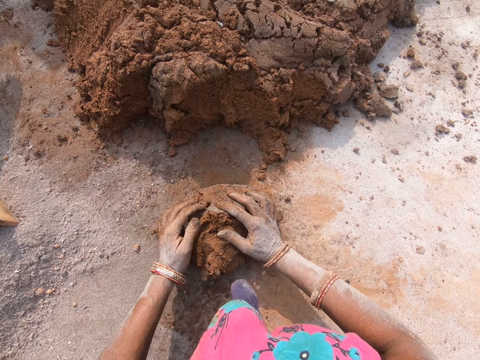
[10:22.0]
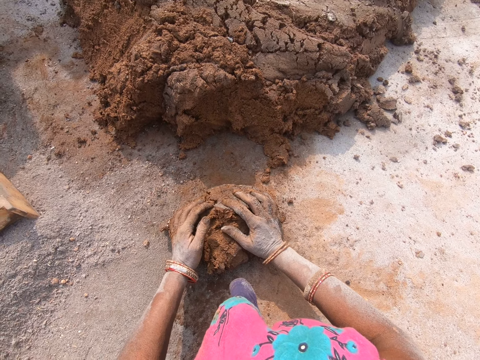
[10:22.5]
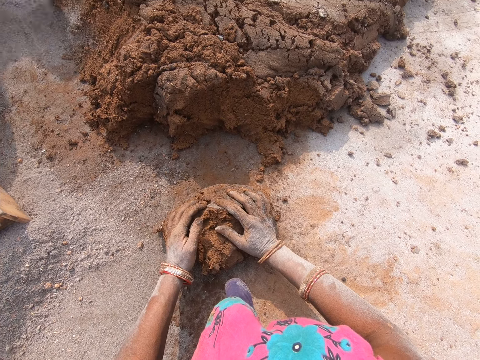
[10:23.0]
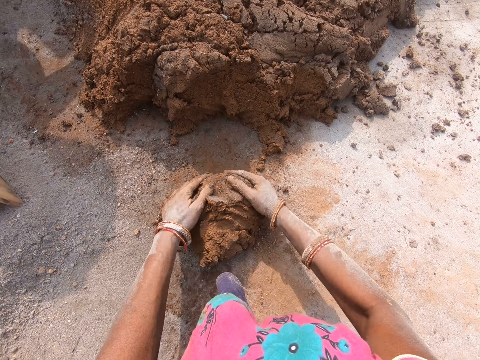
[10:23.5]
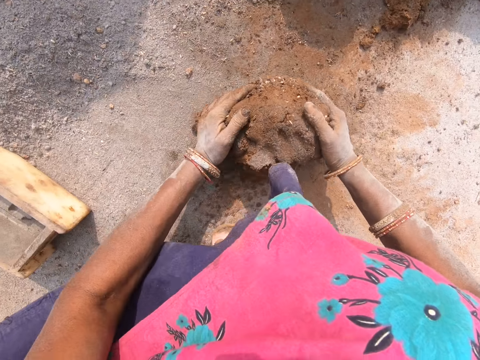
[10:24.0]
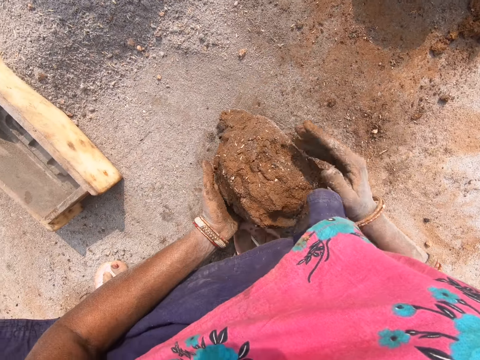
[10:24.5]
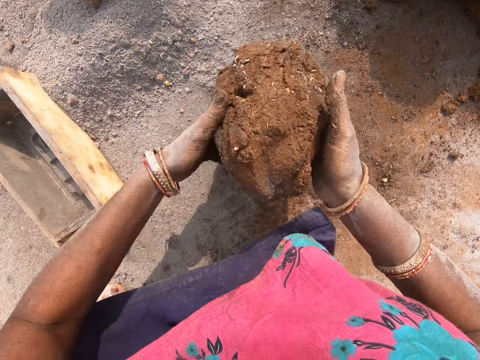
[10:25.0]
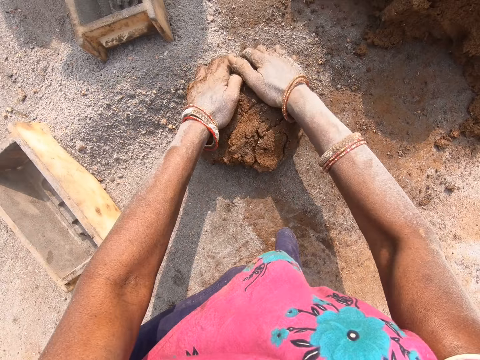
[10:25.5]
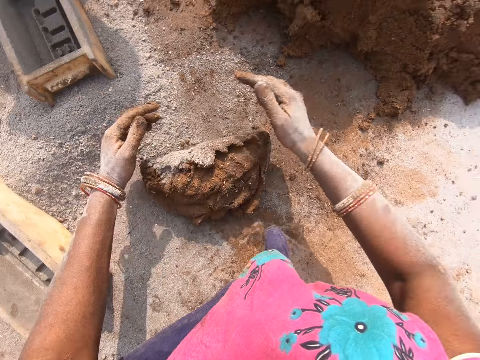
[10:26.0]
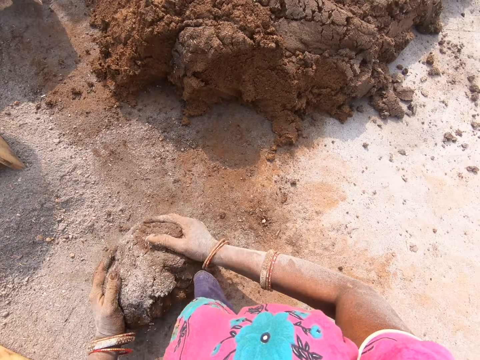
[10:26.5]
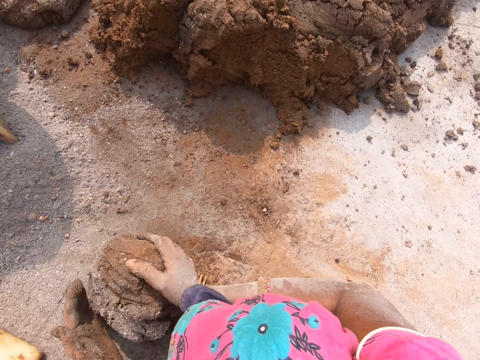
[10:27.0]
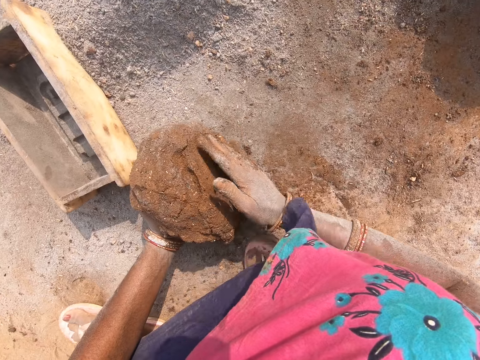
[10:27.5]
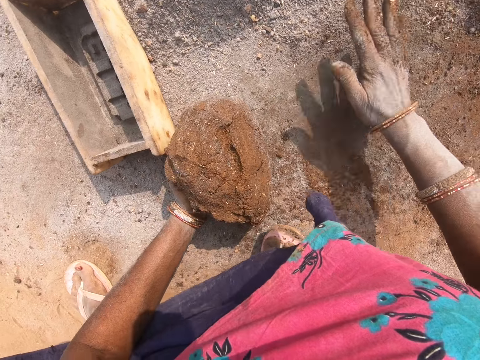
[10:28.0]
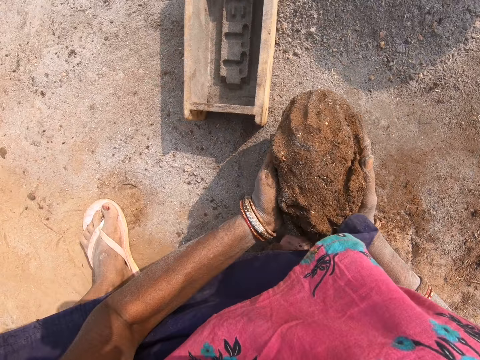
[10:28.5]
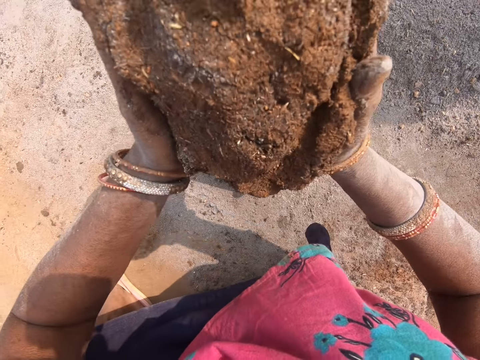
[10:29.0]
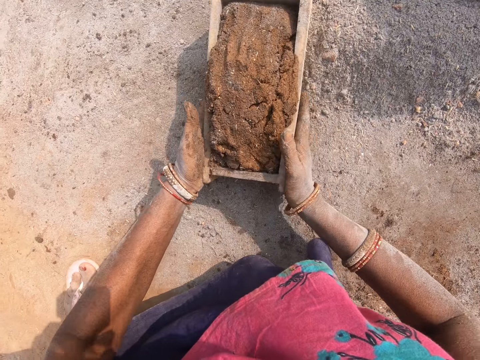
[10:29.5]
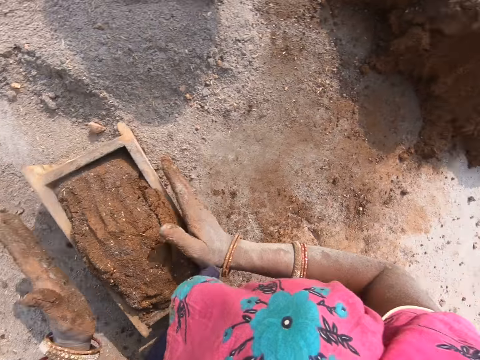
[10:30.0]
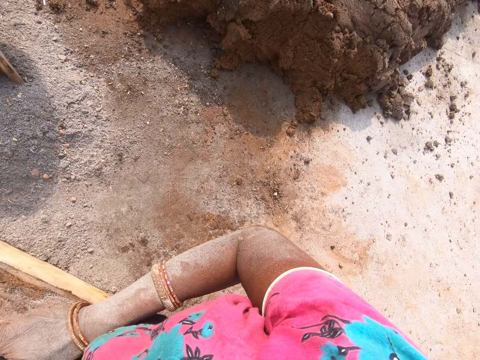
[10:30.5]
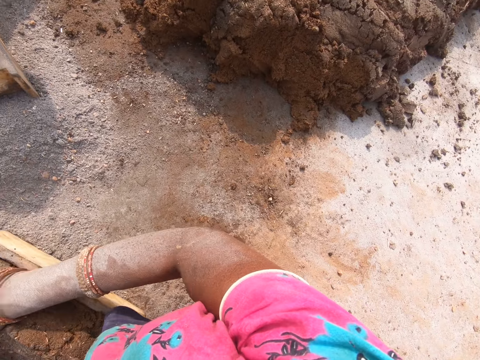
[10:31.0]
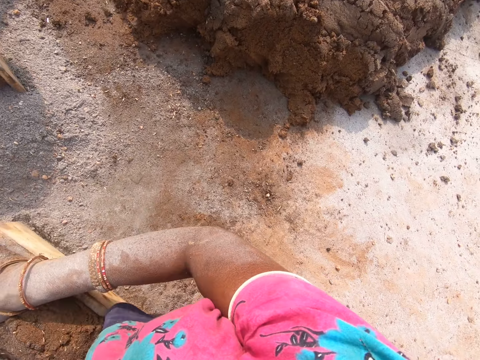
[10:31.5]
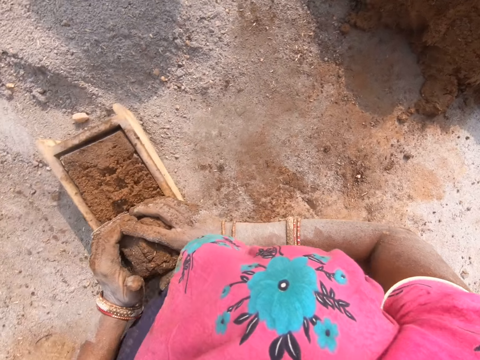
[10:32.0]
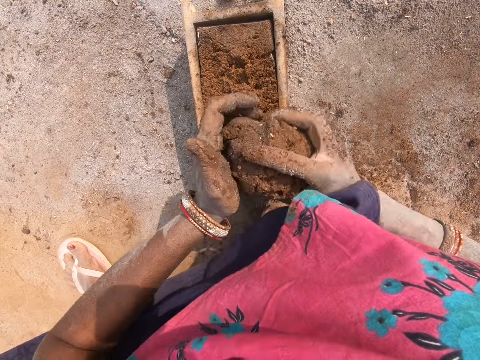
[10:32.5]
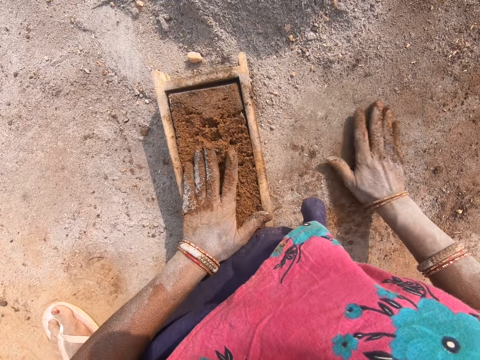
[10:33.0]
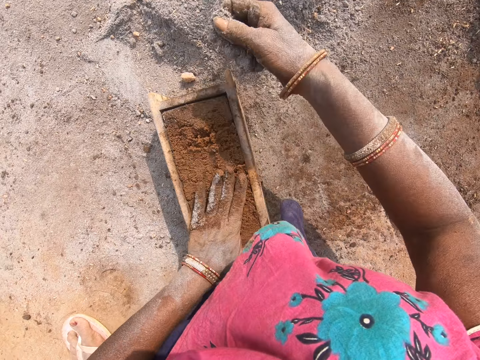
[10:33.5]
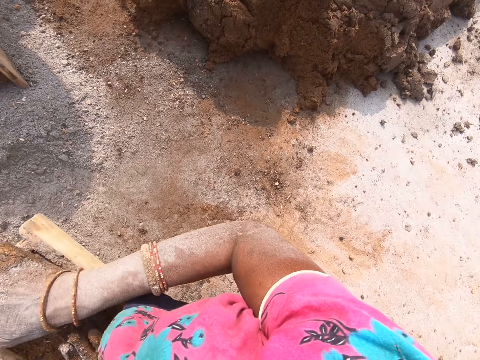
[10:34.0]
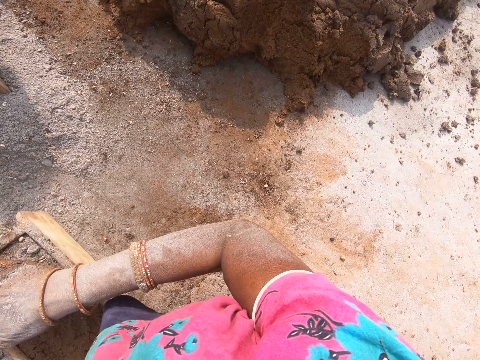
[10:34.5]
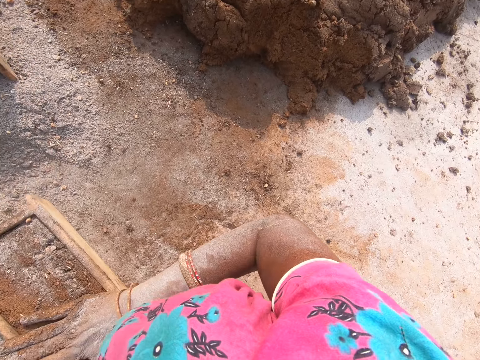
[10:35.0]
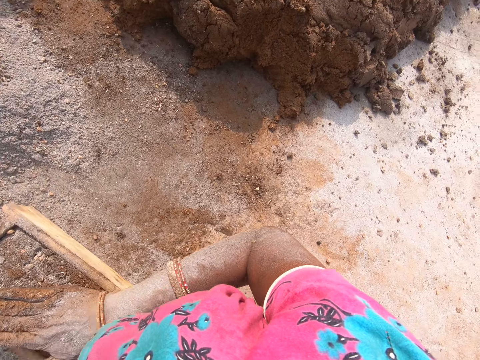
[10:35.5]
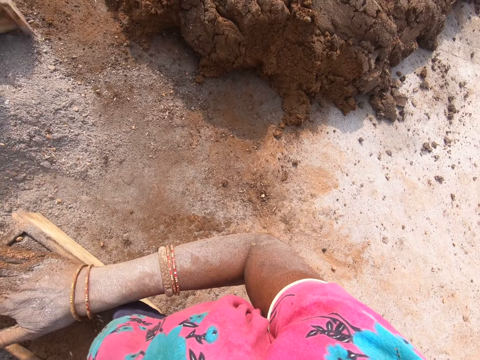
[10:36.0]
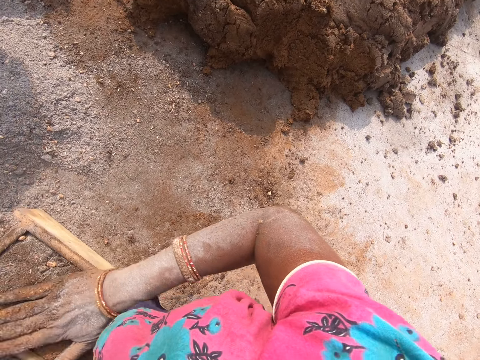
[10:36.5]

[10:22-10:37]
The camera wearer rolls the clay mold on the ground. They mold mud on the ground. They carry the clay mold with both hands. They put the clay in the molding box. They look around. They cut the clay using both hands. They throw the mud on the ground. They take the soil. They put the soil on the clay mold.

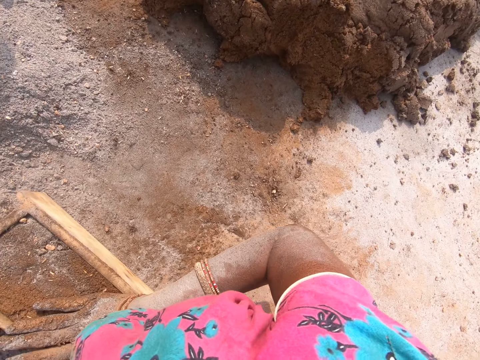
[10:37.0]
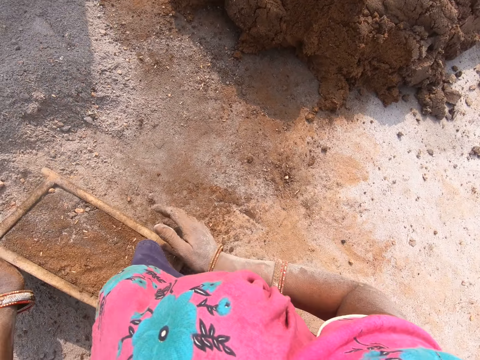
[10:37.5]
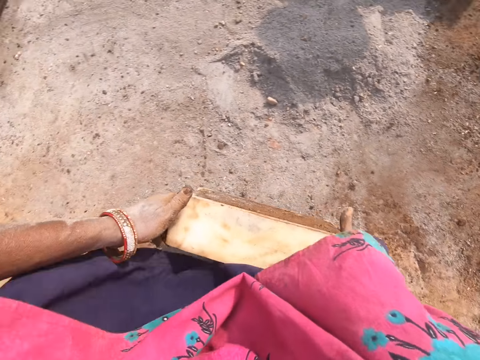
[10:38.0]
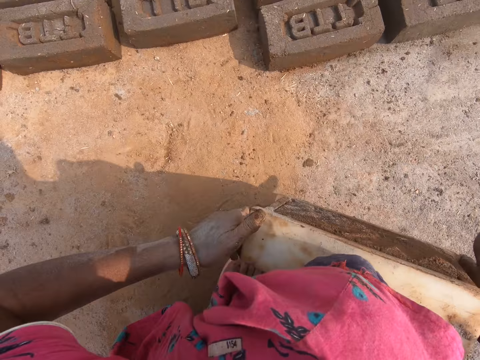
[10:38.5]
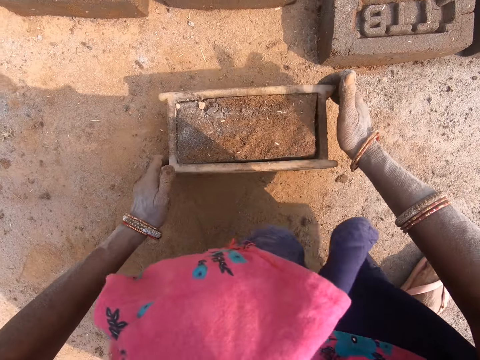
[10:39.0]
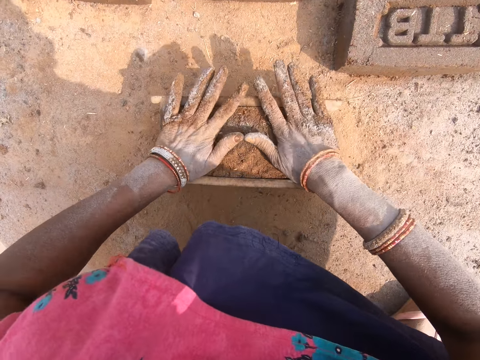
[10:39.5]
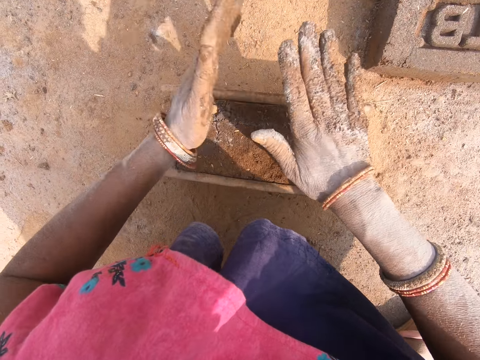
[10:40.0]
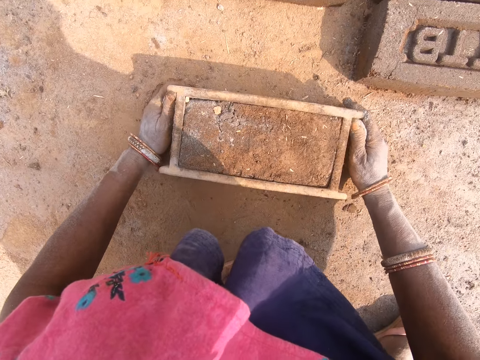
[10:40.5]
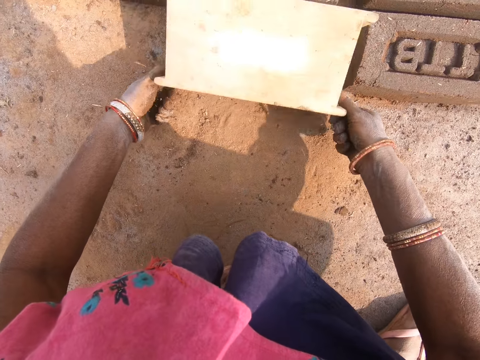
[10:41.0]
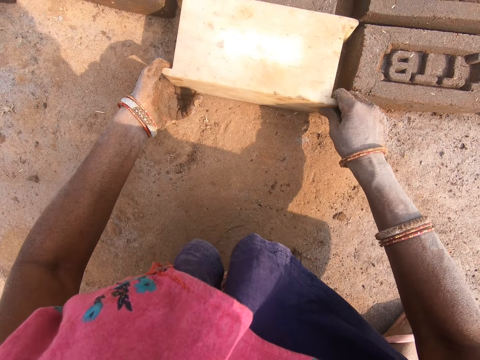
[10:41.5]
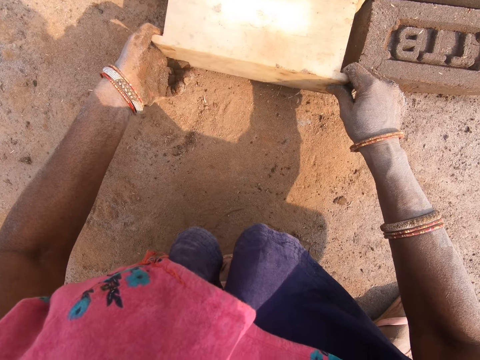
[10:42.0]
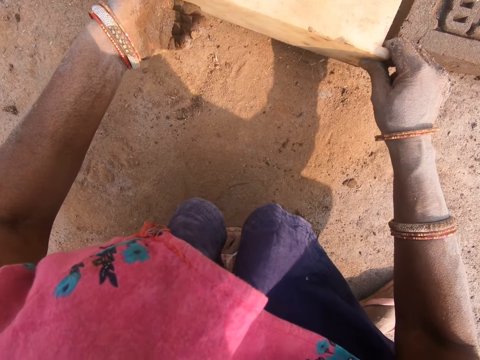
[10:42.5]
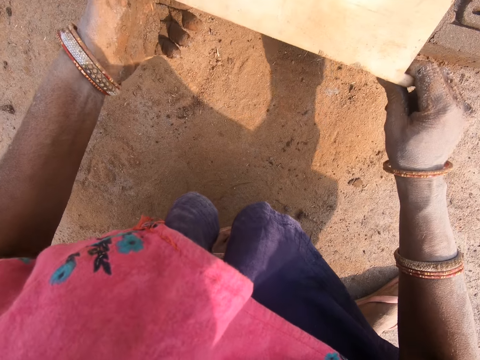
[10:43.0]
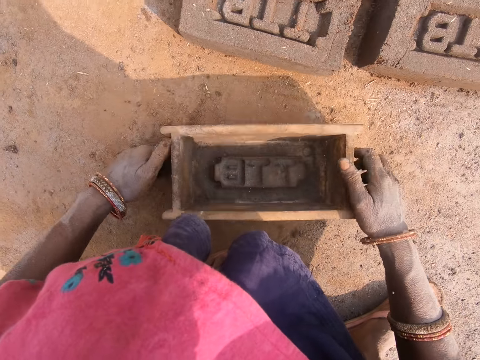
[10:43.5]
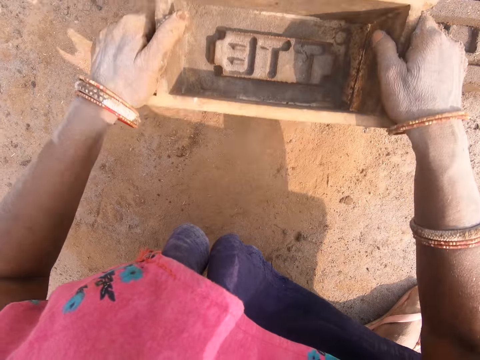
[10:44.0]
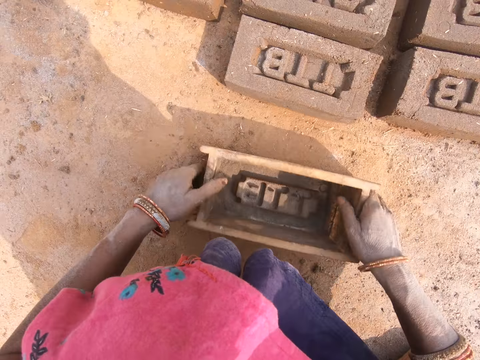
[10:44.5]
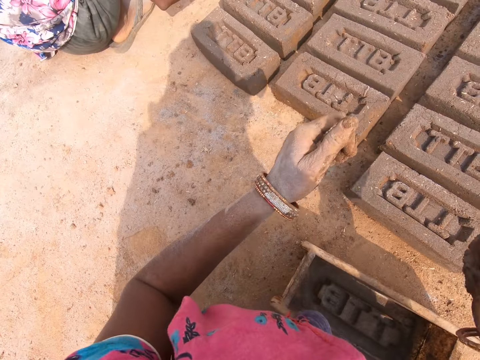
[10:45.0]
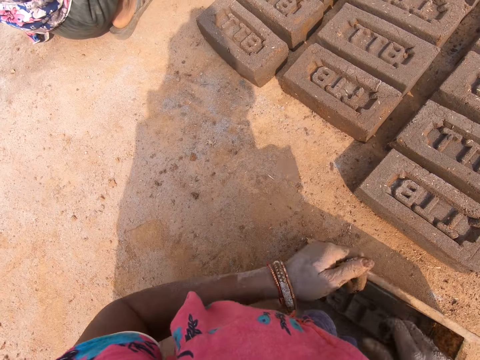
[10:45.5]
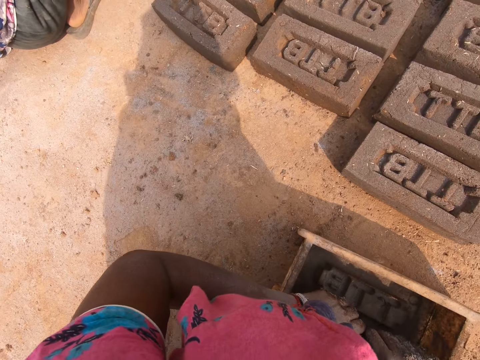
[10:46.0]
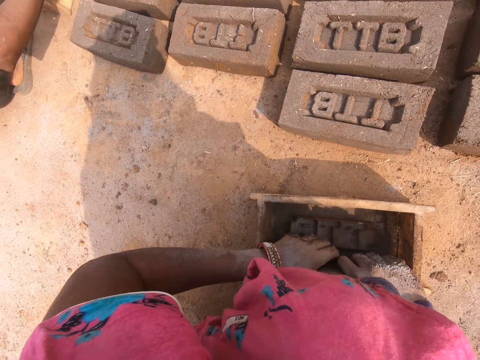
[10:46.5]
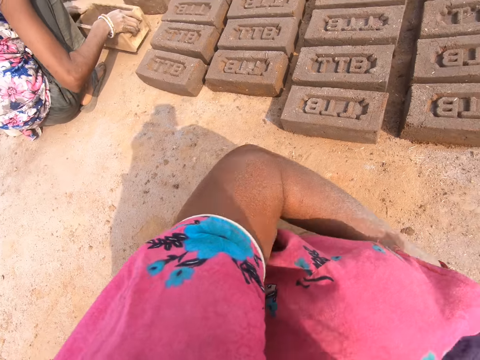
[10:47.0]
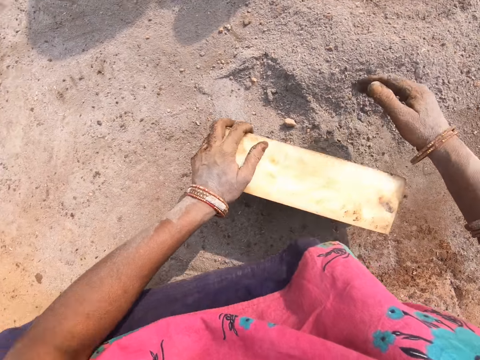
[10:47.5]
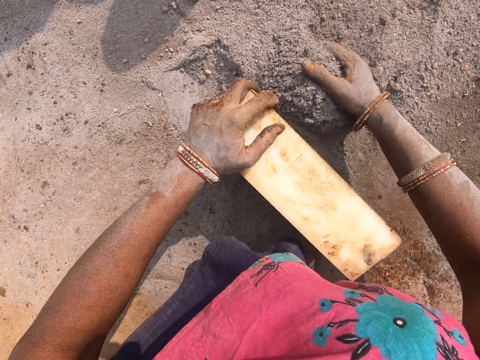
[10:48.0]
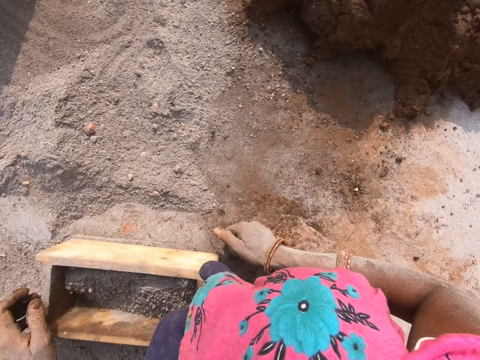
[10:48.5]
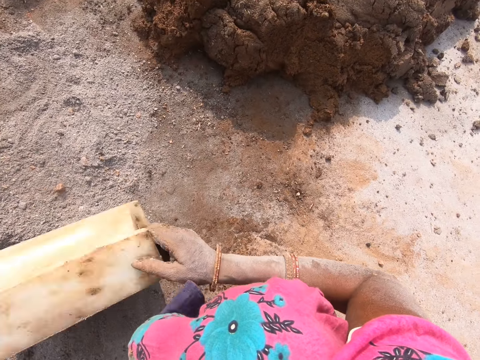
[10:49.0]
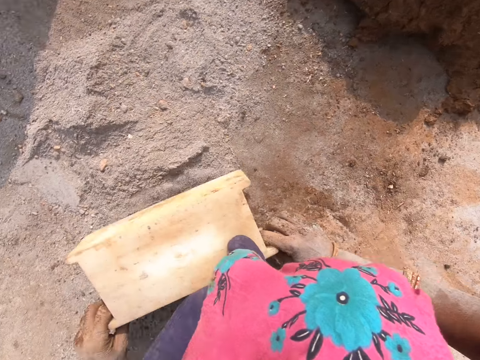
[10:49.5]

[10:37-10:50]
The camera wearer picks up the brick with mud. They carry the molding box. They put the molding box on the ground. They turn the molding box. They remove the molding box. They turn the molding box. They put the molding box on the ground. They talk. They move the molding box. They put the soil in the molding box.
